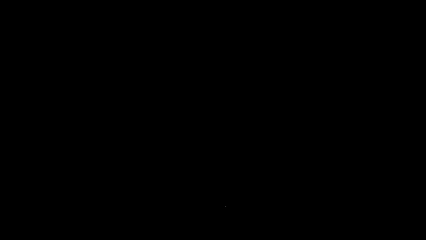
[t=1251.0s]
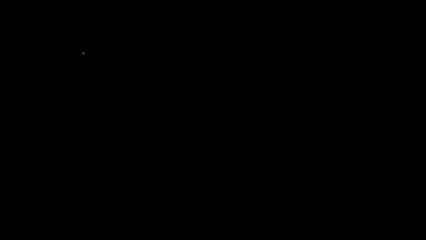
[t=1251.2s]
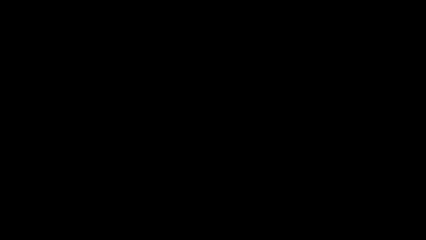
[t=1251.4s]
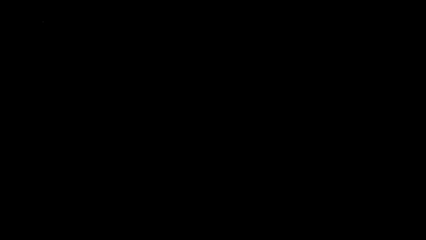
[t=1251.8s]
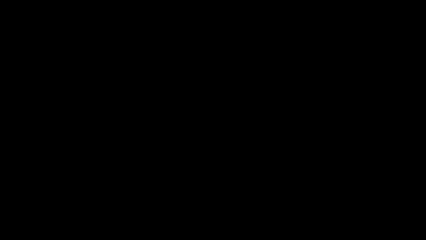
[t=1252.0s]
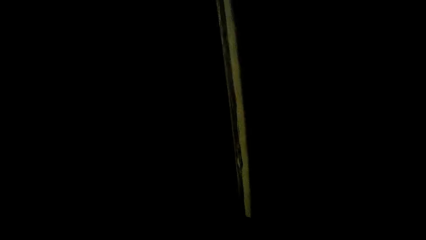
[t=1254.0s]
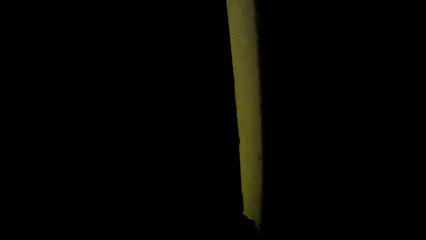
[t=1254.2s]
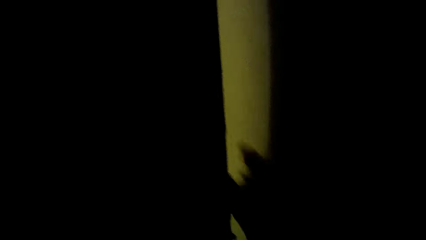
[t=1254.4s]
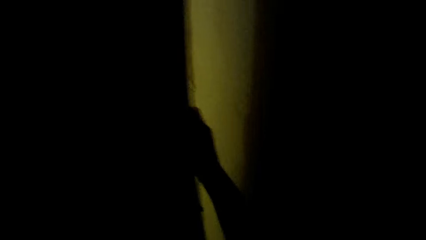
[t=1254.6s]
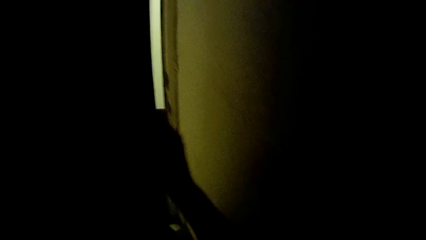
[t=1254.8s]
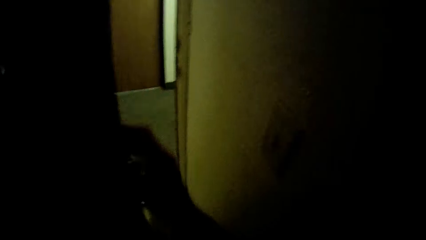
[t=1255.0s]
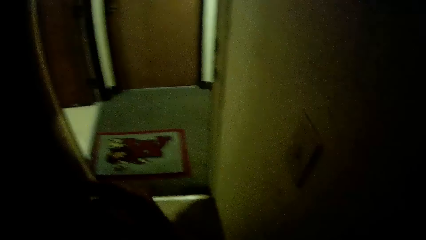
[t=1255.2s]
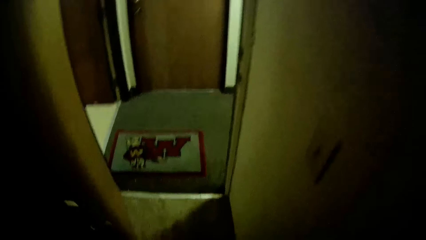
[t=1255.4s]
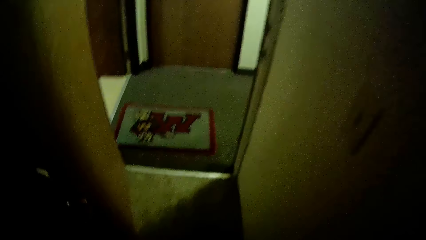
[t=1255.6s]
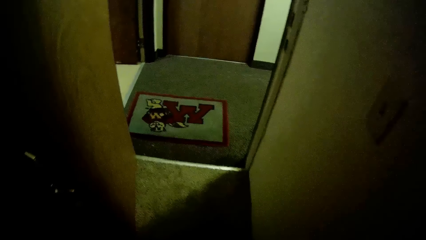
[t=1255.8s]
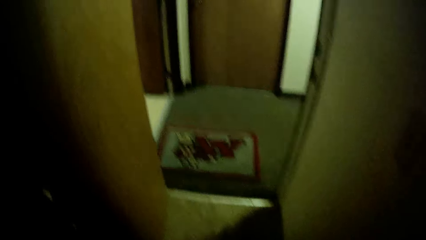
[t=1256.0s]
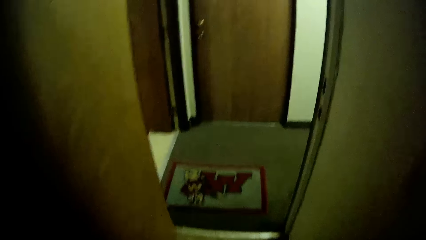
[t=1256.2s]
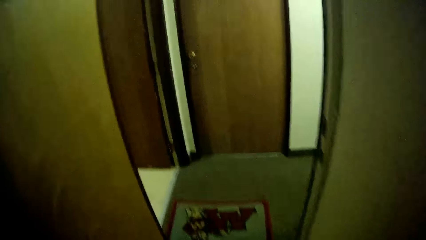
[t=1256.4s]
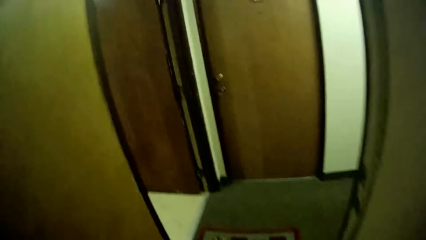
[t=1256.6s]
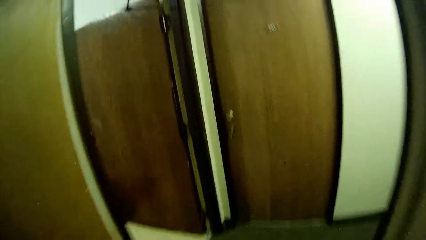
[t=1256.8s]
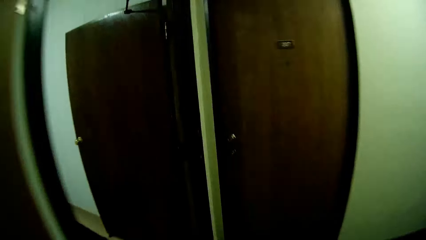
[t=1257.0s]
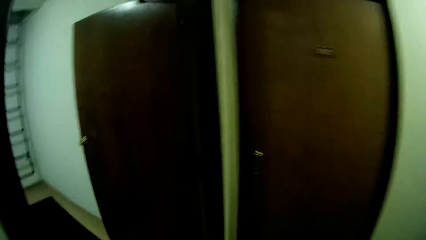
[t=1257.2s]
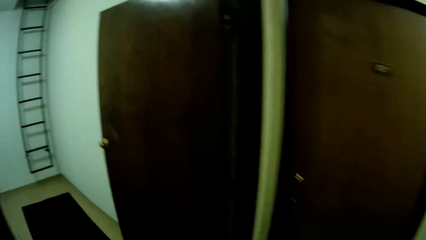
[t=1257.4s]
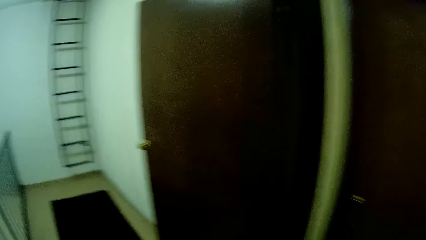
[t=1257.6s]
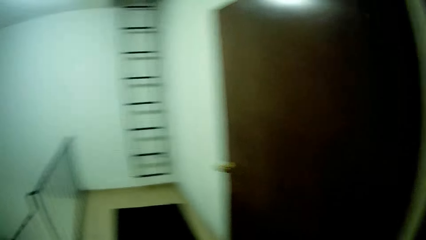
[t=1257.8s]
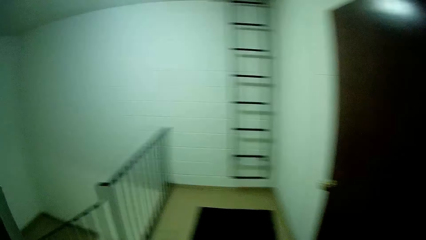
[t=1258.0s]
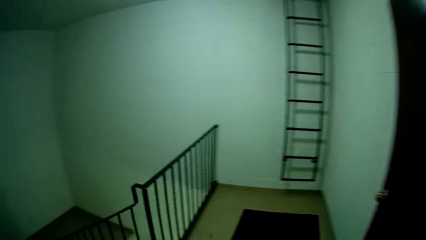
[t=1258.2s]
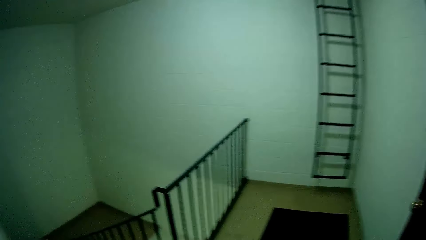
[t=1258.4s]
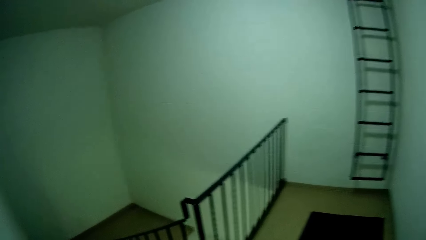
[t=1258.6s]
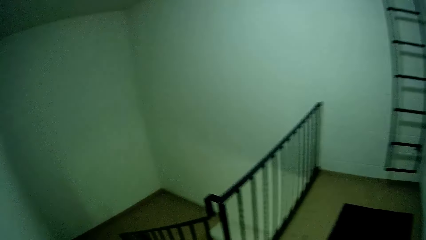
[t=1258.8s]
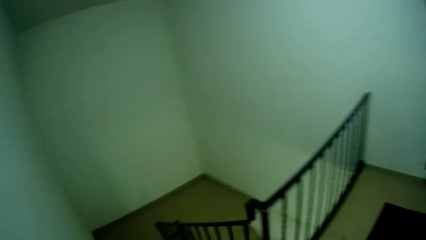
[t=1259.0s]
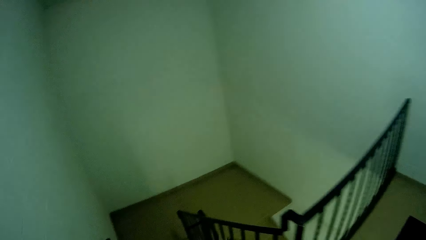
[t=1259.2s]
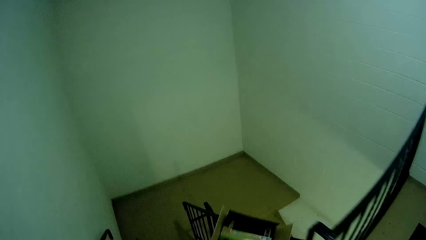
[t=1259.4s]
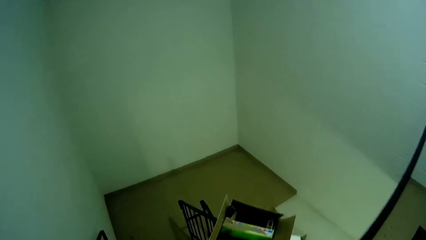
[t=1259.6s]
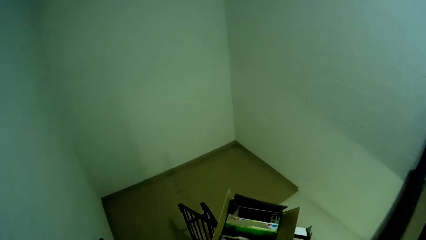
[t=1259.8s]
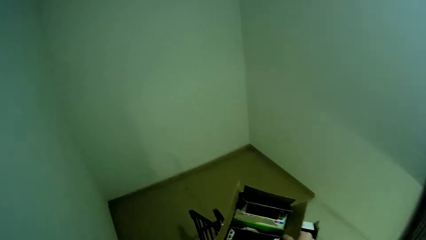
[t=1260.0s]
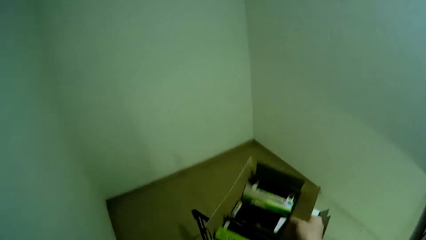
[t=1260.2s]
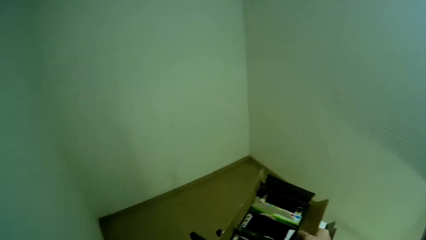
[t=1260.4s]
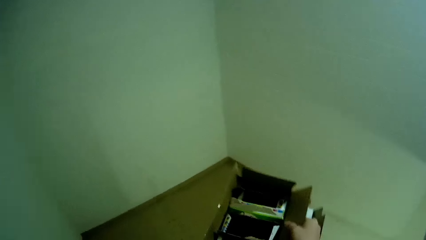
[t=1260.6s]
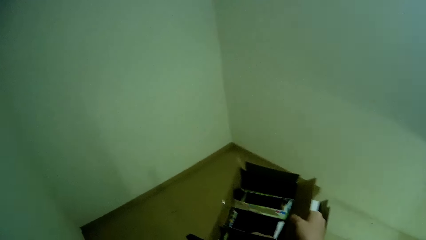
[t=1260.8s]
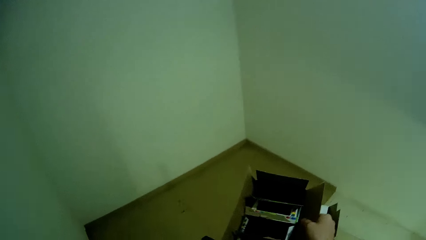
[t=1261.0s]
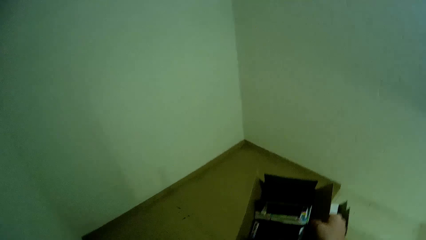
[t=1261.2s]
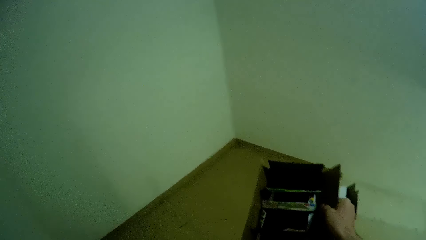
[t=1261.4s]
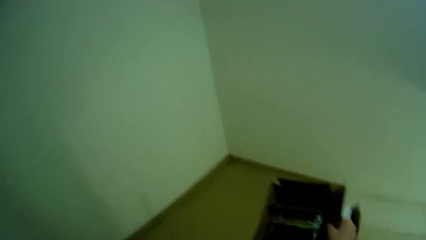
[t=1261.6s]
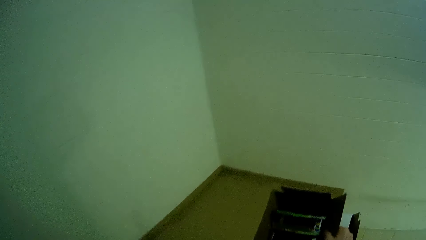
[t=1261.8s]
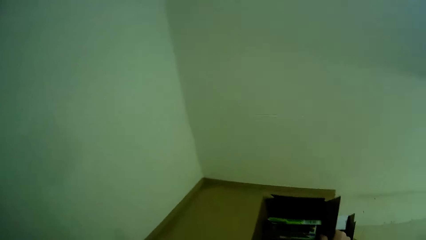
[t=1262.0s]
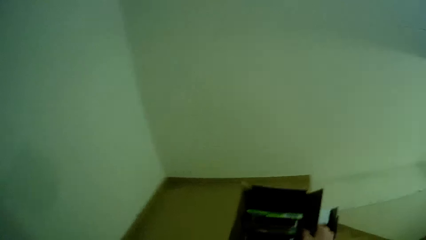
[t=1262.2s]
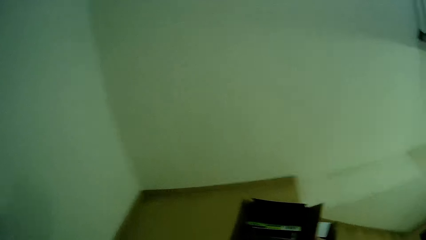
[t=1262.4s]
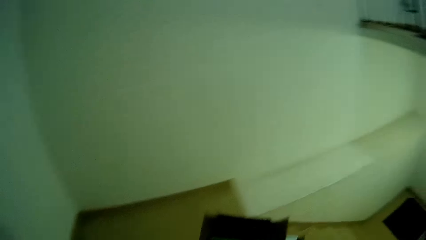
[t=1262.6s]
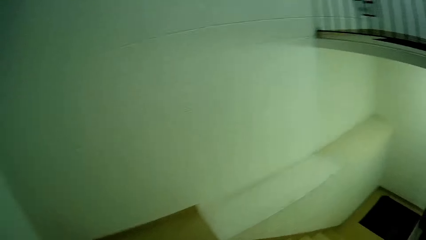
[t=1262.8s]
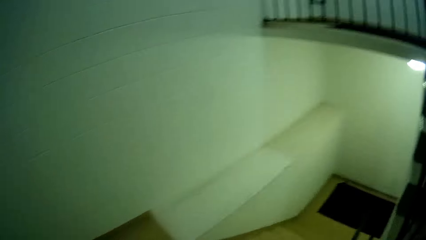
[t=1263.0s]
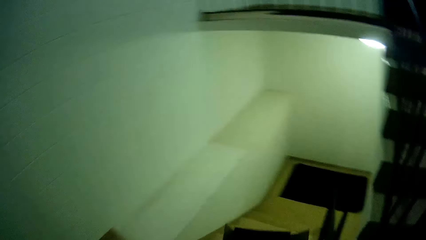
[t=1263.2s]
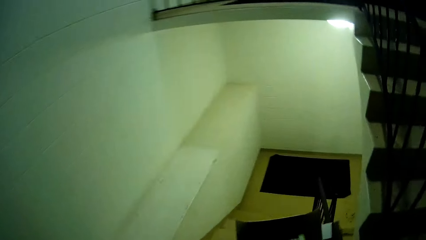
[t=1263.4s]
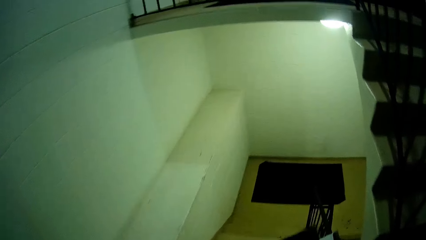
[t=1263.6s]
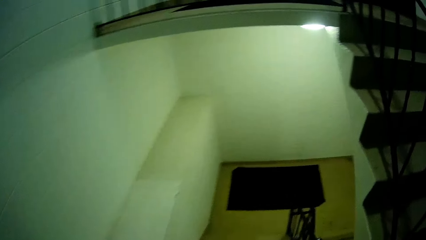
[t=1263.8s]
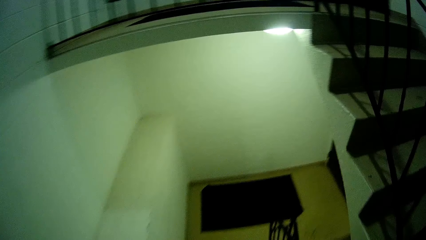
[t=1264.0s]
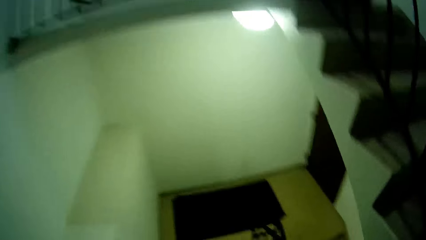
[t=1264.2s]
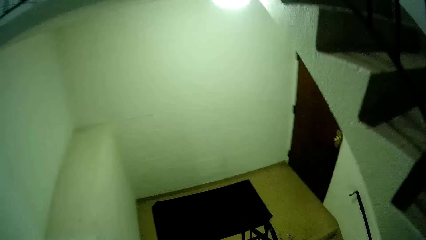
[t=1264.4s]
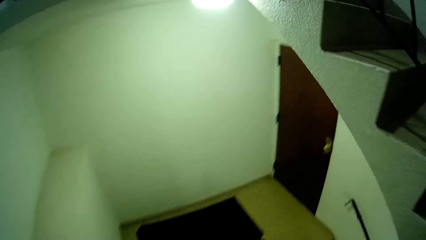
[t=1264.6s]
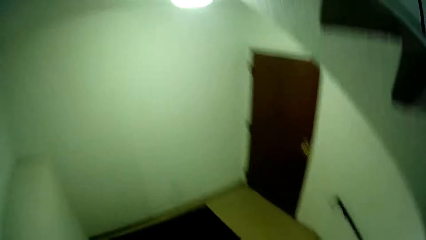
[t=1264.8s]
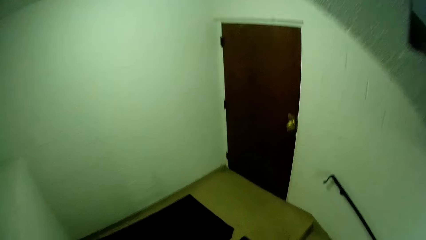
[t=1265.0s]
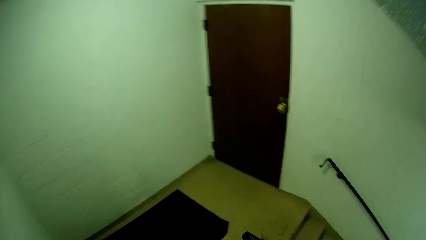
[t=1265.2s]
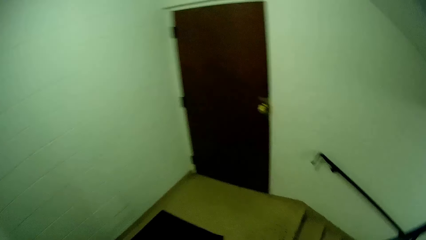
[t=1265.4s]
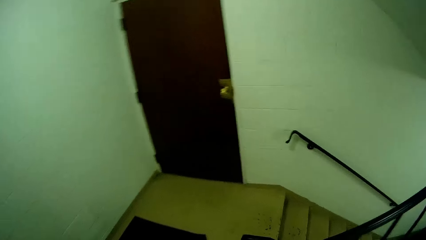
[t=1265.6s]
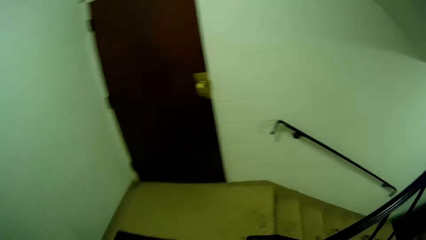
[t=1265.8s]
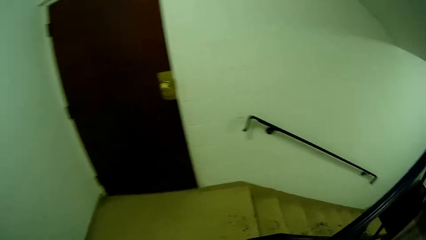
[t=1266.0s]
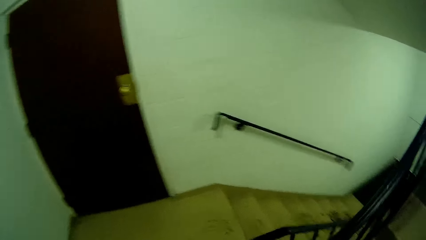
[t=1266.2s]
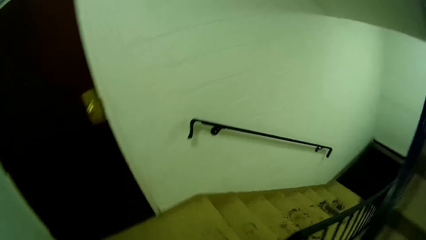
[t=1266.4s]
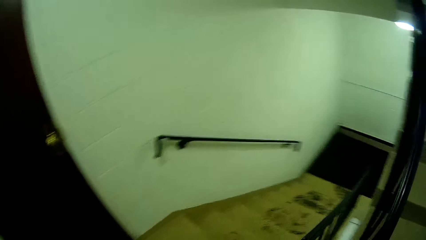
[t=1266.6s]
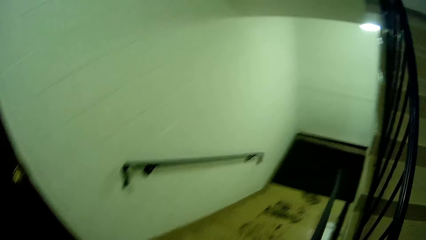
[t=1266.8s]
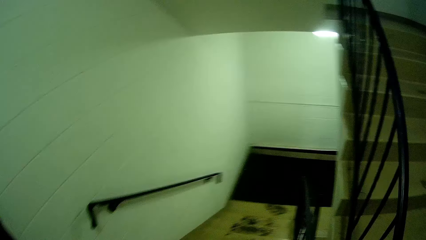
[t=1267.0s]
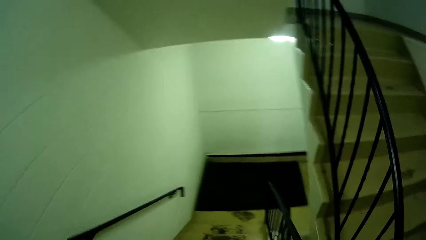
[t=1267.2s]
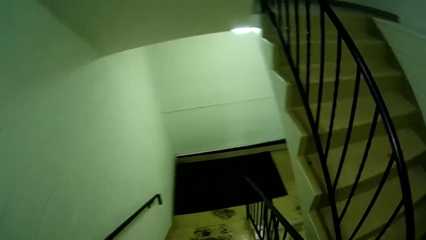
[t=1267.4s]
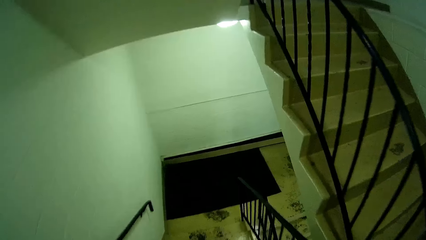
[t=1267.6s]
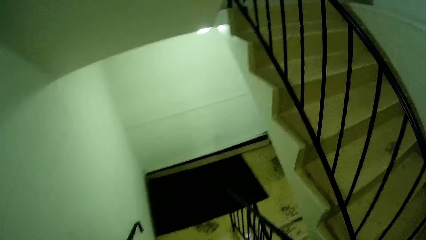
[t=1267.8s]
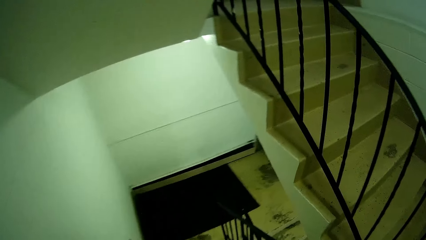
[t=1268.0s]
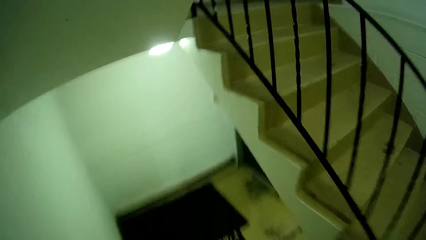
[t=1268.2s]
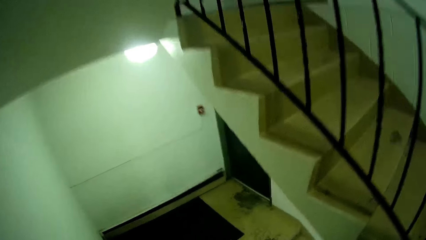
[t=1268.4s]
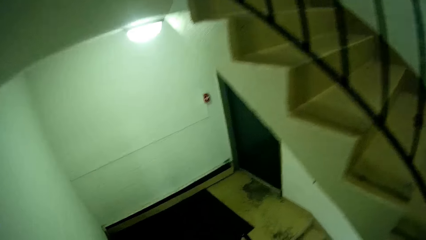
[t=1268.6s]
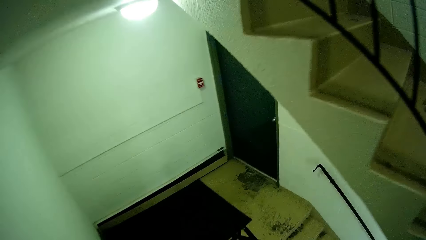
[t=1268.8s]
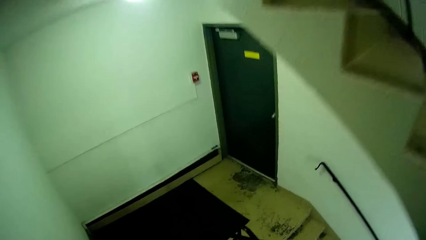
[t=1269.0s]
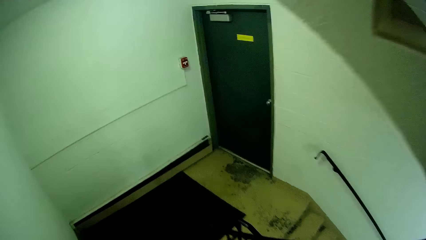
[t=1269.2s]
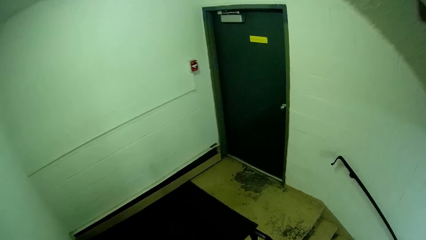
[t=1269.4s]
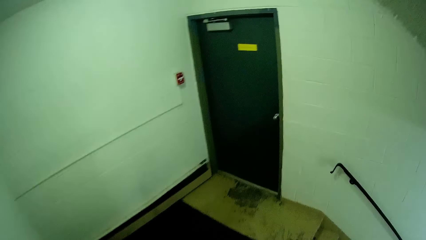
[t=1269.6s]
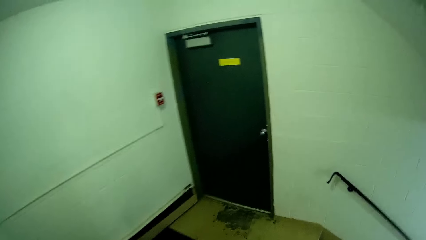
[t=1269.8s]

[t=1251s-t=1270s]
The camera wearer opens the door with her right hand. She walks outside the door. She walks down the stairs.
